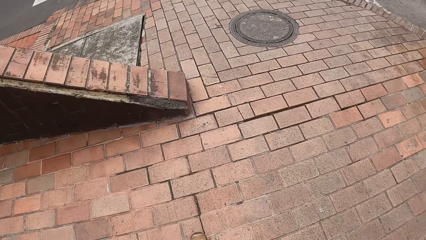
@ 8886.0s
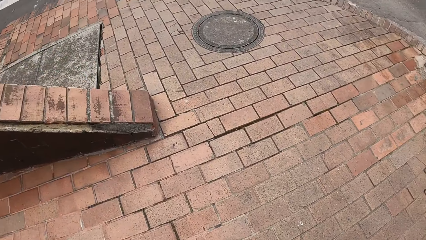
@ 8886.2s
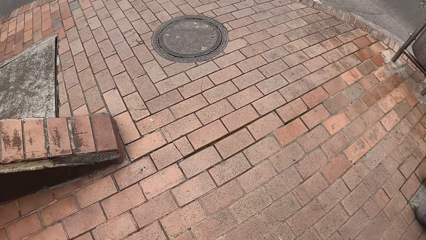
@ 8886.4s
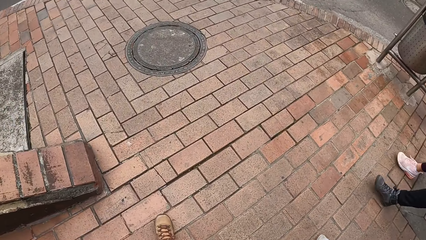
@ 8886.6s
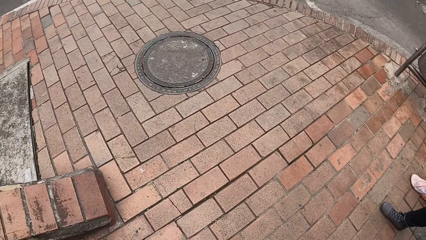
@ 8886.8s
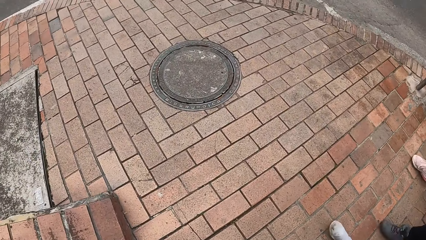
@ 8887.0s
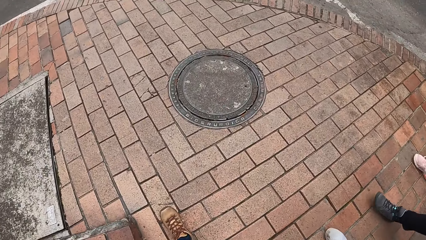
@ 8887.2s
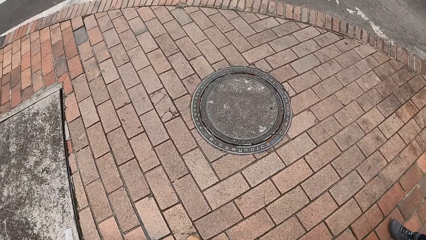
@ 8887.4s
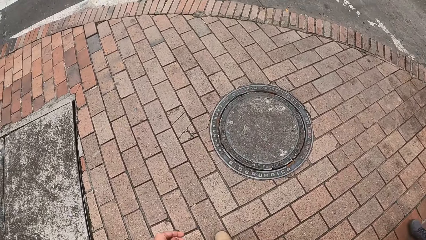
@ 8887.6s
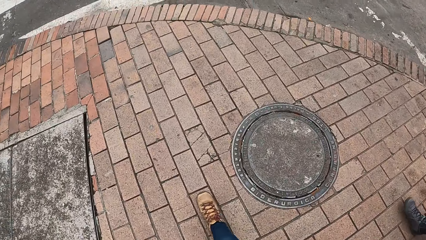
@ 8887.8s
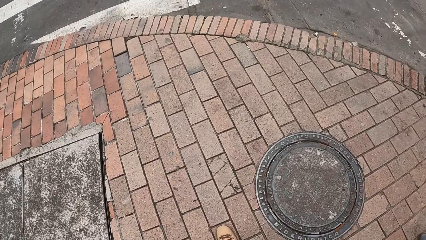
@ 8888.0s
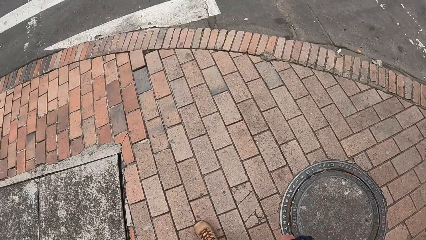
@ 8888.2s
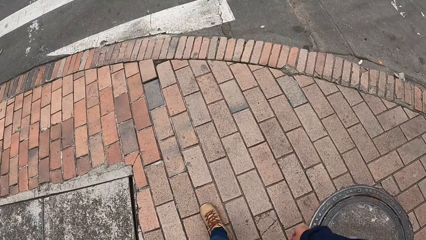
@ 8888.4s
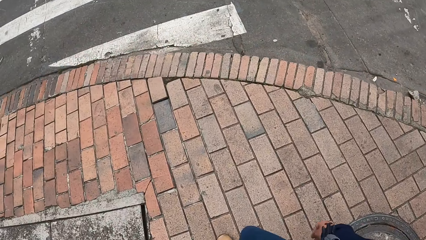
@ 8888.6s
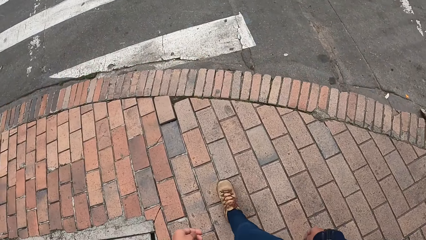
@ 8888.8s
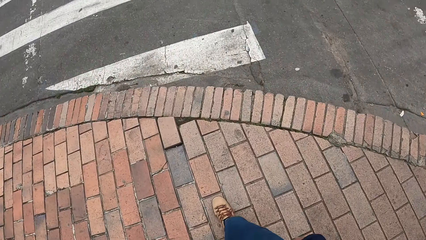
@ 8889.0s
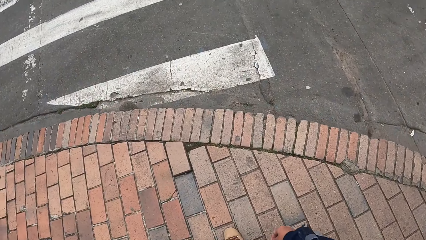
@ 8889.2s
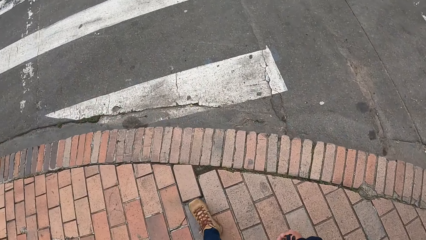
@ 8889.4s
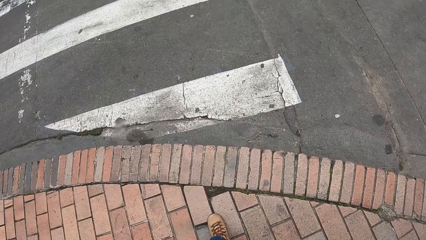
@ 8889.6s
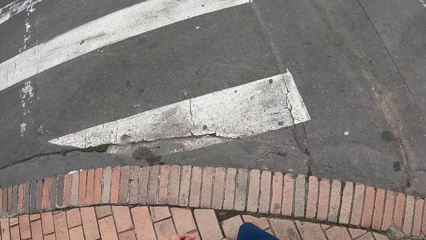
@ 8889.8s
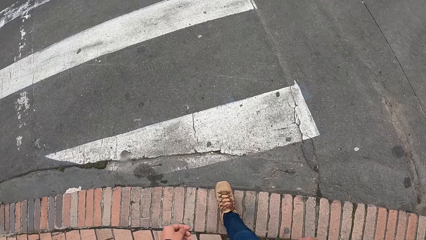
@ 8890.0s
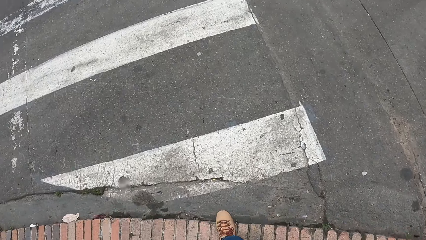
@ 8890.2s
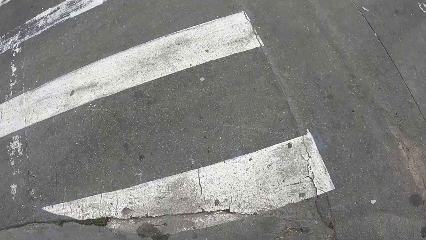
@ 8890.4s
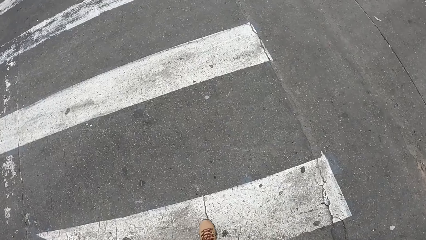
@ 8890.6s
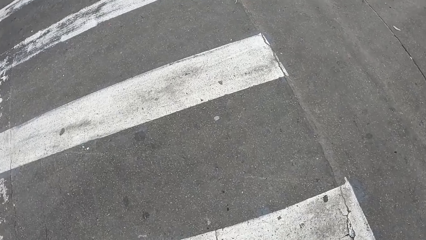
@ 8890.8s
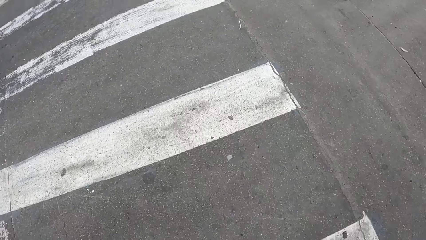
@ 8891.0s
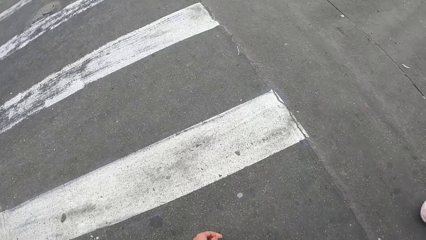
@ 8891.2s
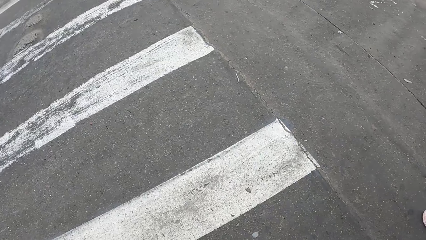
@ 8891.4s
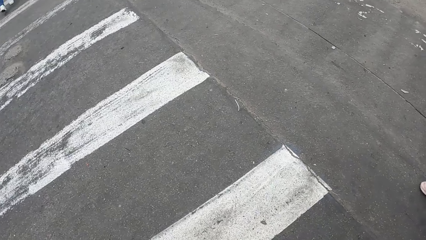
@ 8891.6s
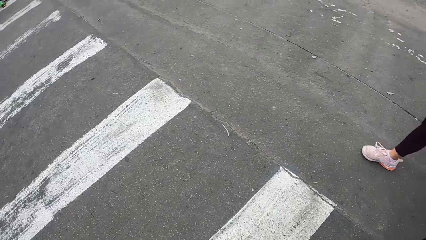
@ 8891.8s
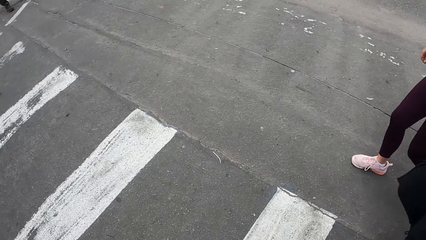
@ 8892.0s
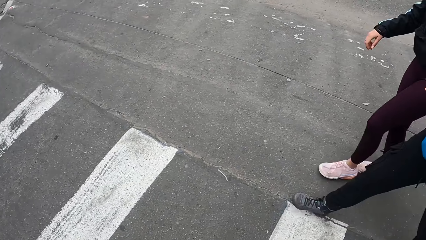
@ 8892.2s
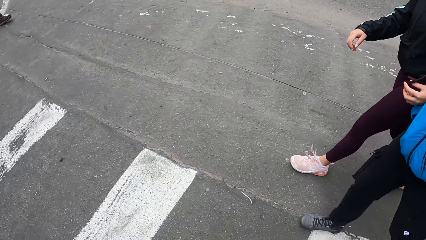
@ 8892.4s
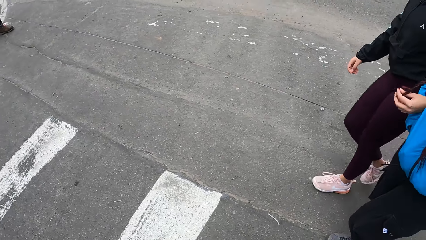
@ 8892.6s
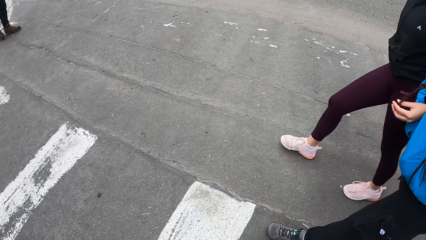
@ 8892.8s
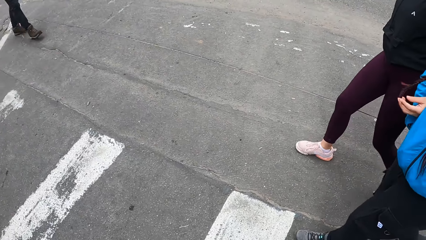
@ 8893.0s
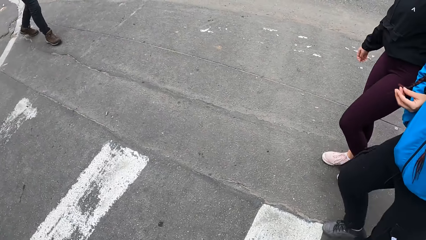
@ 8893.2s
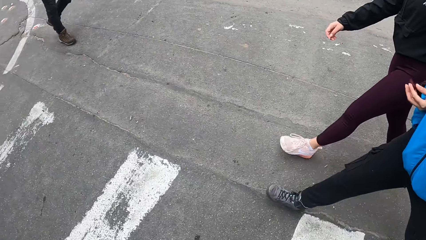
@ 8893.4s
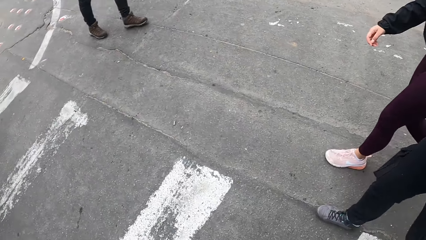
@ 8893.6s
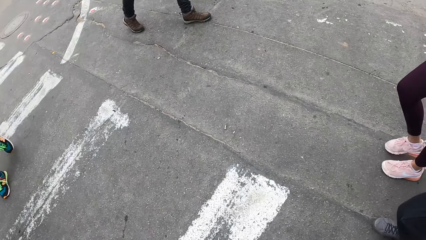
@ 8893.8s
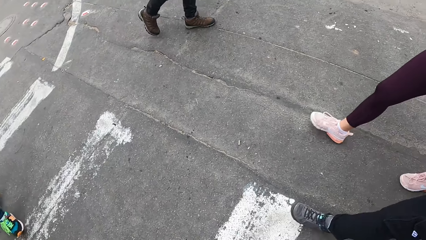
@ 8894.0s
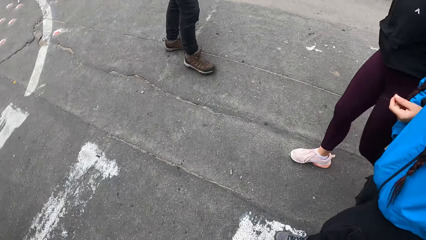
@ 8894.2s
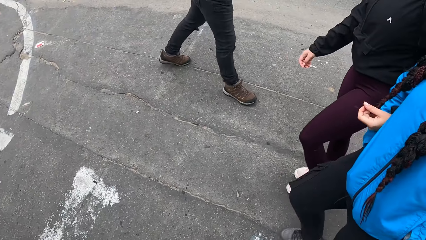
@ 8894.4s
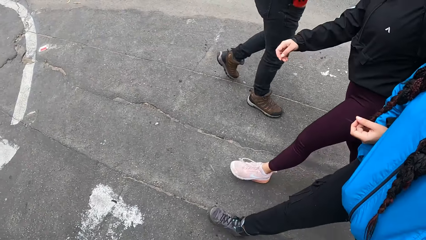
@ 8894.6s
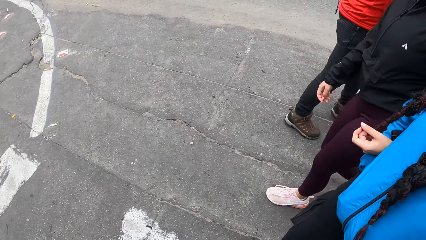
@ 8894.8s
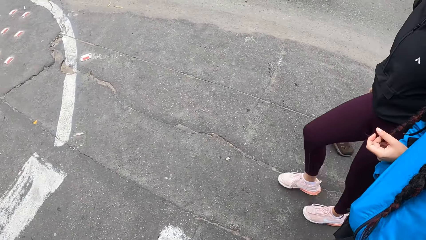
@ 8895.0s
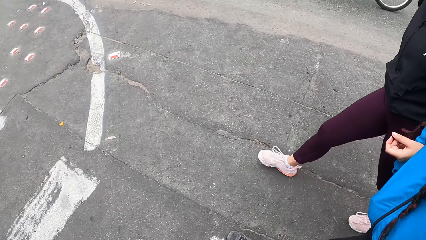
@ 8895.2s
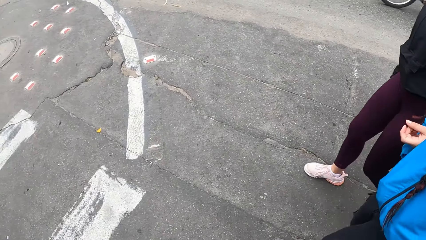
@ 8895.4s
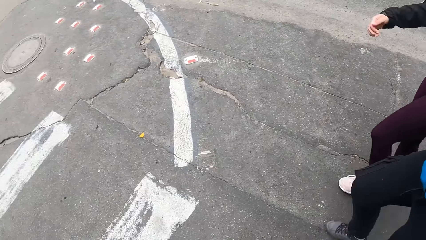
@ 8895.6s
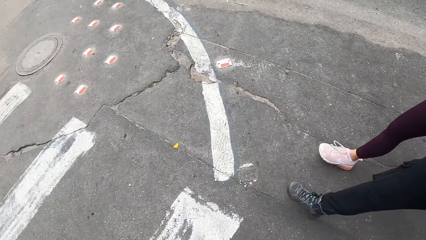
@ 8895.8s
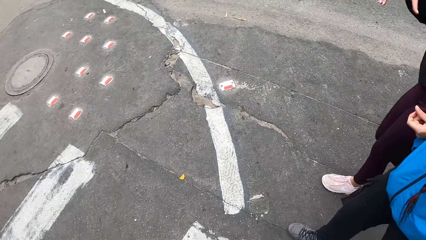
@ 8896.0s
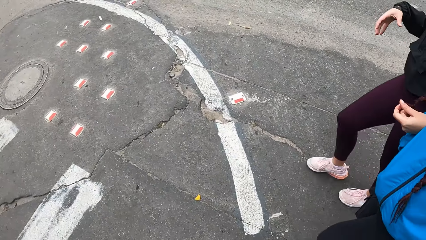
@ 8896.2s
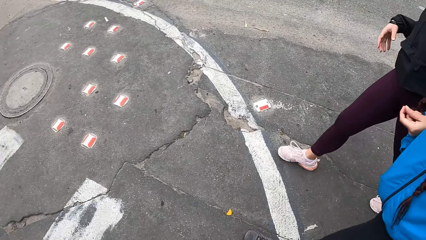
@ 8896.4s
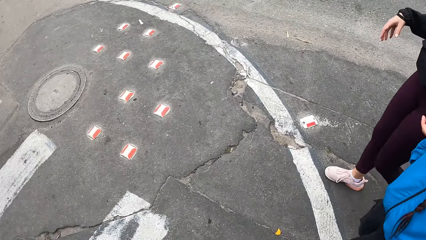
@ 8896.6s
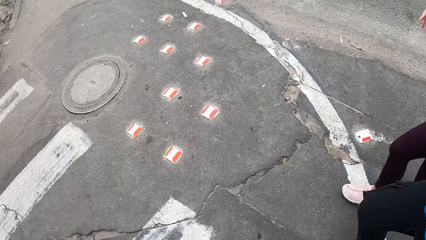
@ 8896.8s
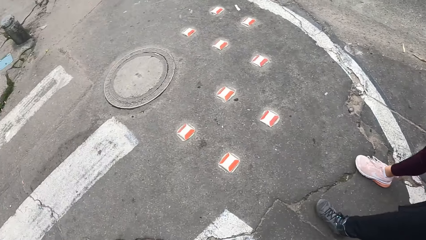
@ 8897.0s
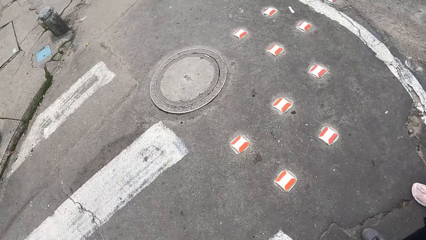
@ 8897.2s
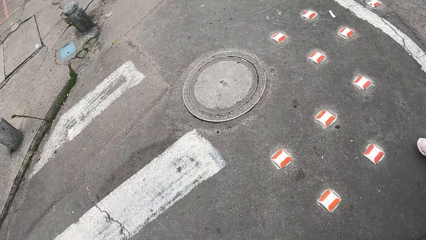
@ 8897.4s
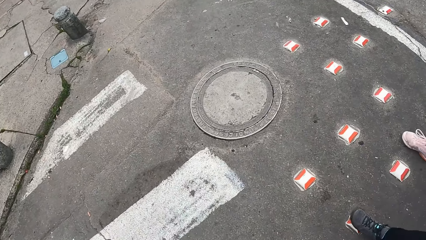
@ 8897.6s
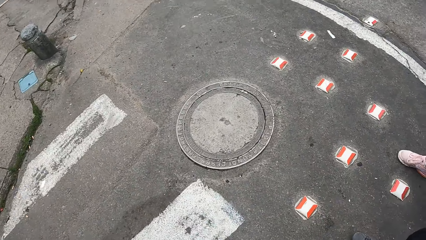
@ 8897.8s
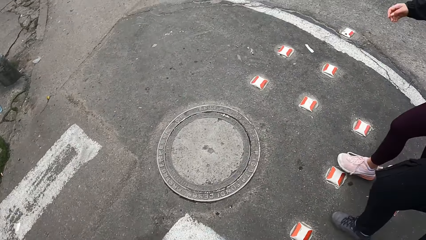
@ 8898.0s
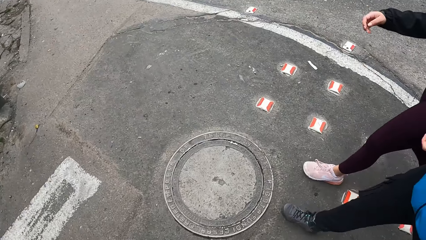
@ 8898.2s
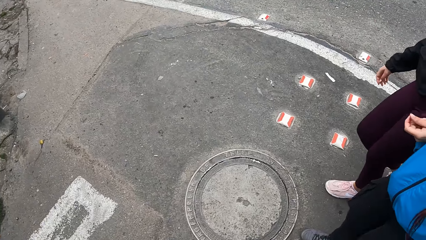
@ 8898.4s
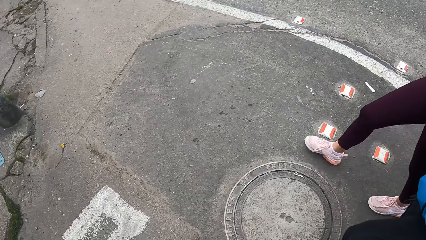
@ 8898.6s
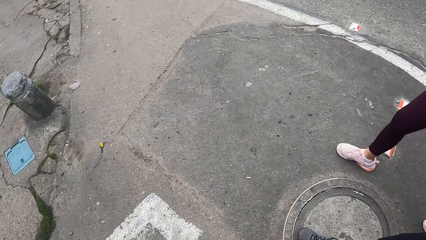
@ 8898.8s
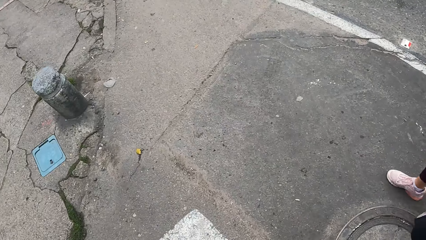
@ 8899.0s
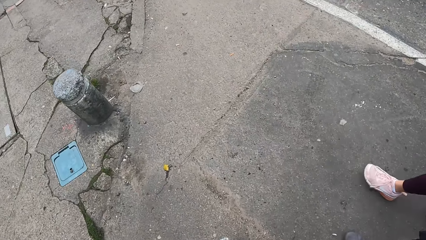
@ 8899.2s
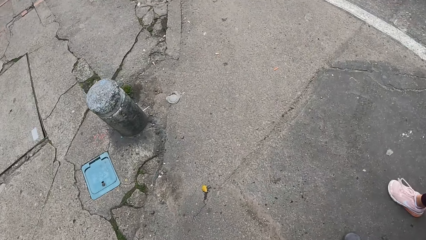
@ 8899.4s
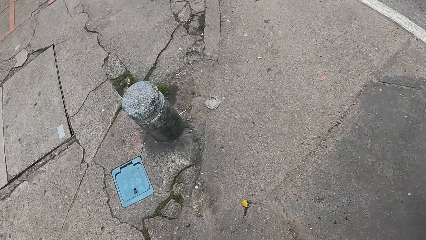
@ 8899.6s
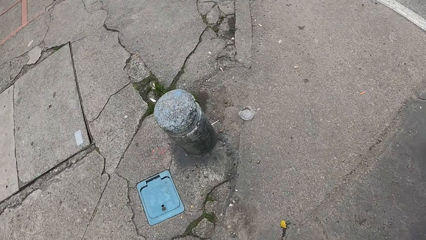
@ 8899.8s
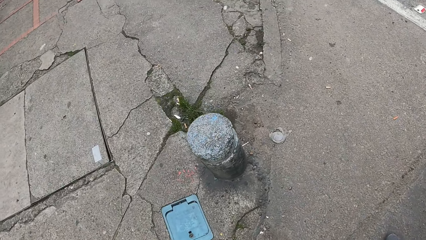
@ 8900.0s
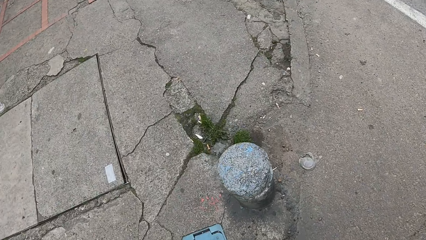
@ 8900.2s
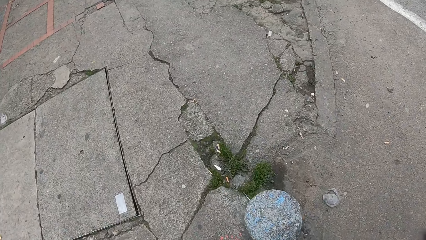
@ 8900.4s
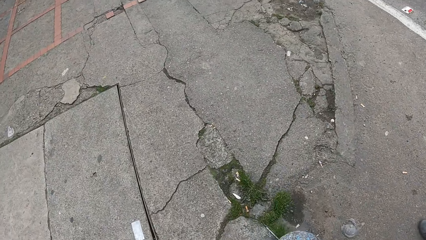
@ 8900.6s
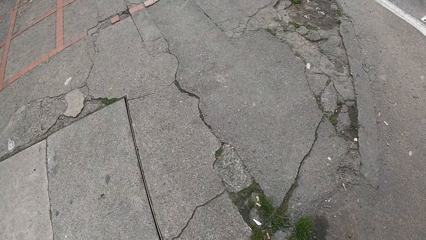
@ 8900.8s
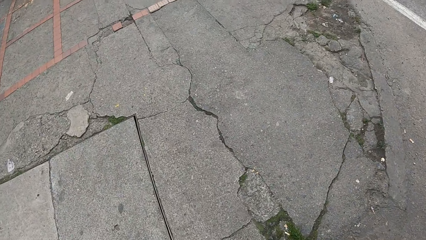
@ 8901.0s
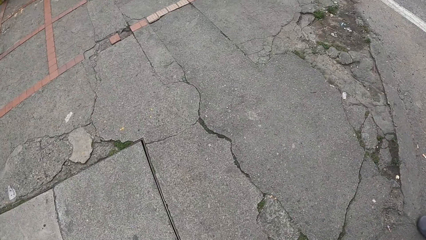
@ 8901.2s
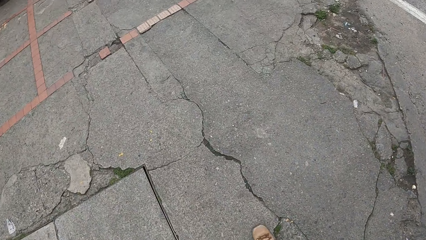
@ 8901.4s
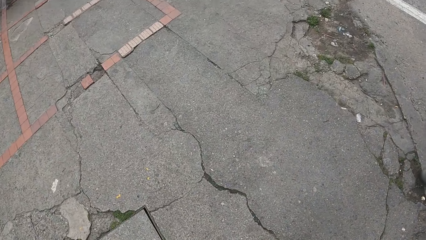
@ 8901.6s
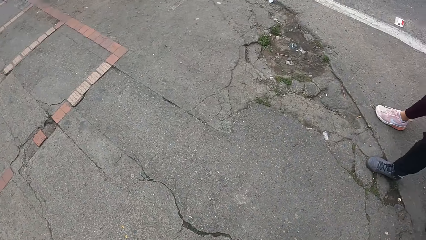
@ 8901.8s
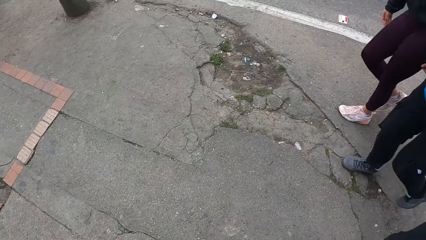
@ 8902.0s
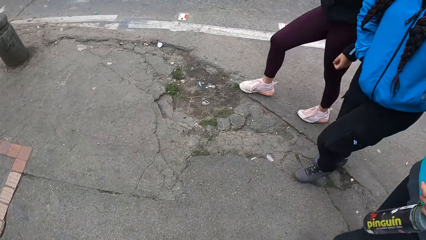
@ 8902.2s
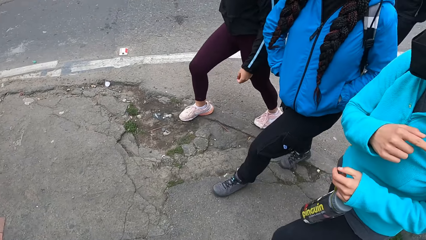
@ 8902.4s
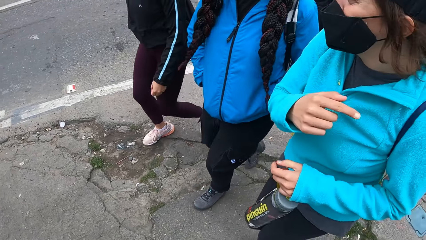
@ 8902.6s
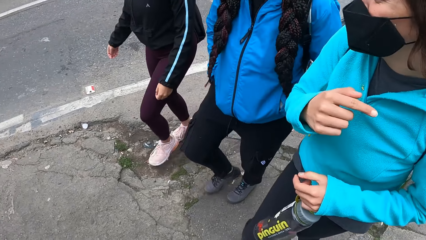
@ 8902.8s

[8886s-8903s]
The camera wearer walks on the road with the people. They walk on the sidewalk with the people.
